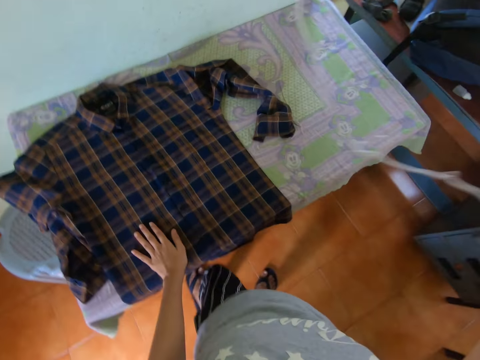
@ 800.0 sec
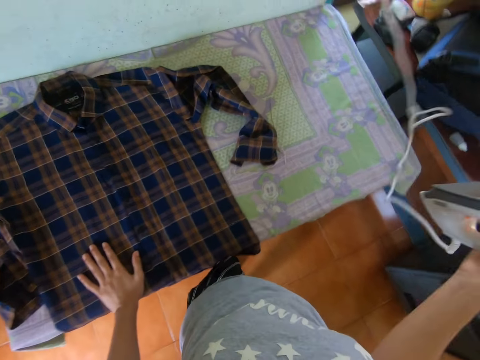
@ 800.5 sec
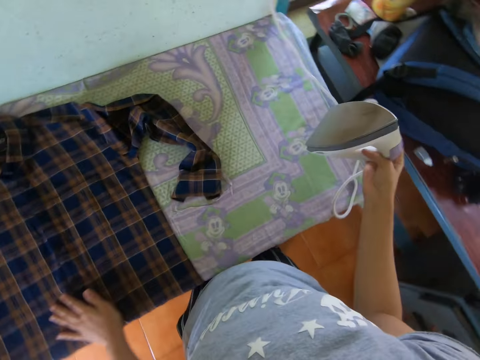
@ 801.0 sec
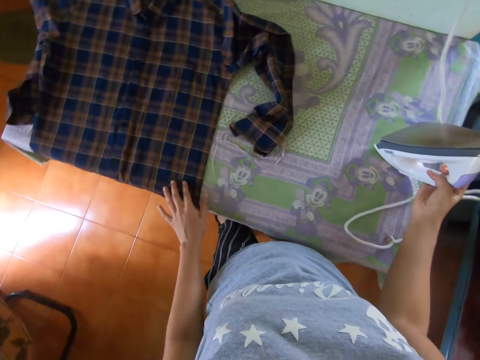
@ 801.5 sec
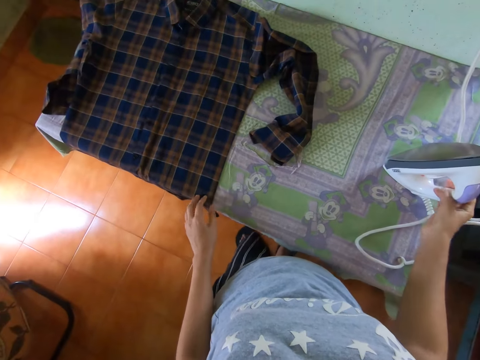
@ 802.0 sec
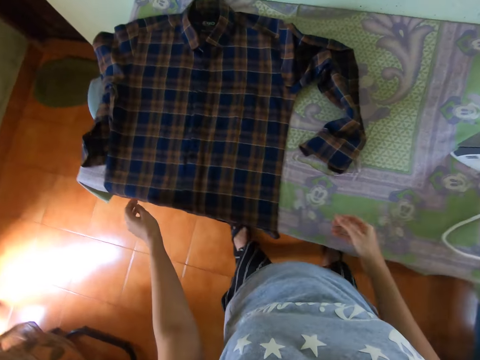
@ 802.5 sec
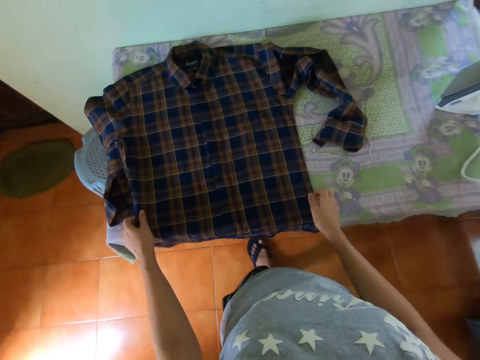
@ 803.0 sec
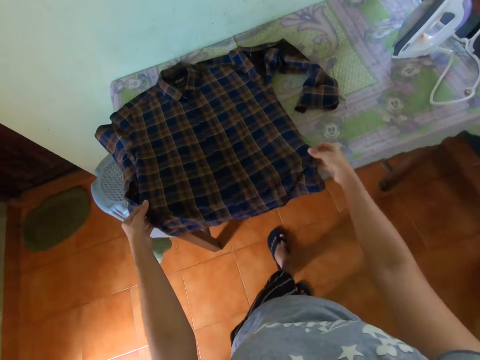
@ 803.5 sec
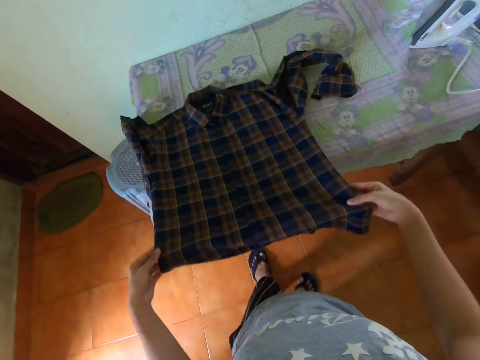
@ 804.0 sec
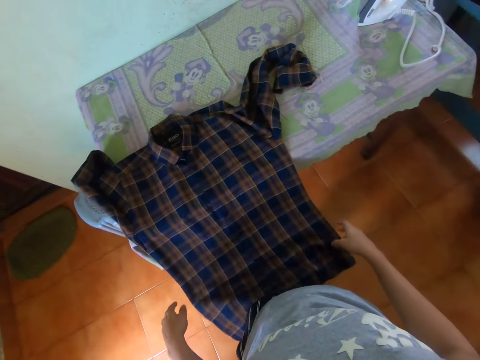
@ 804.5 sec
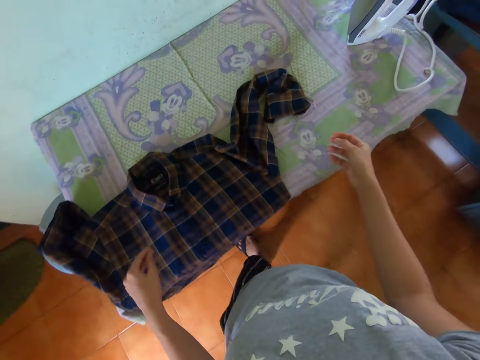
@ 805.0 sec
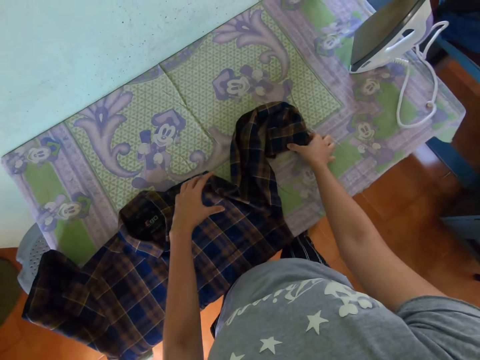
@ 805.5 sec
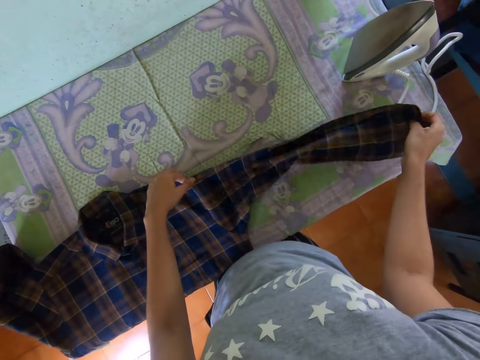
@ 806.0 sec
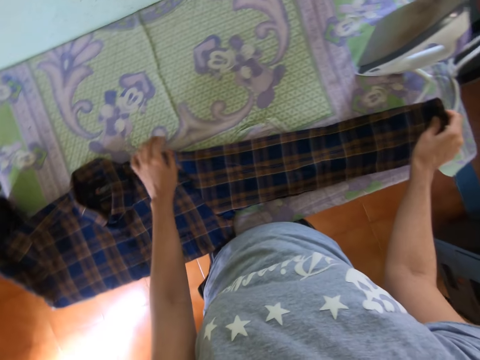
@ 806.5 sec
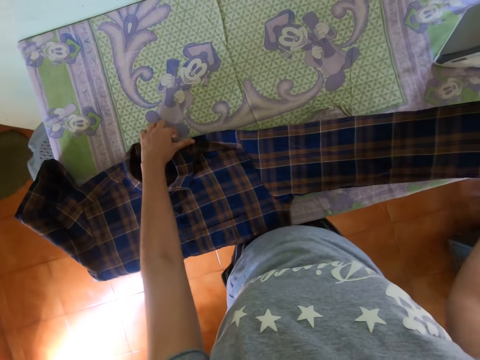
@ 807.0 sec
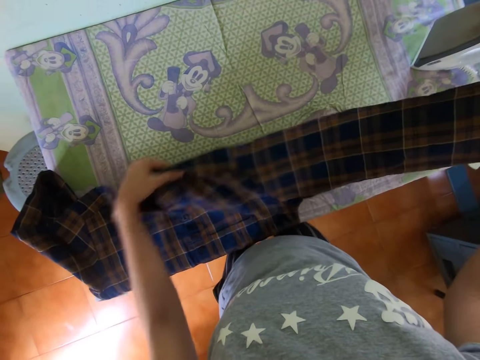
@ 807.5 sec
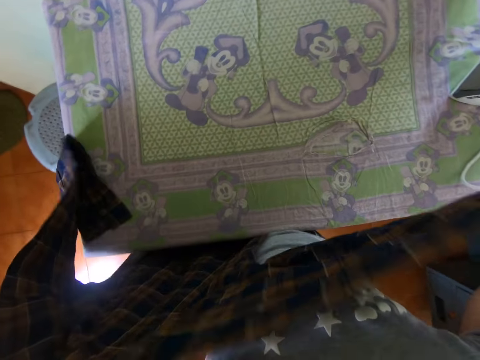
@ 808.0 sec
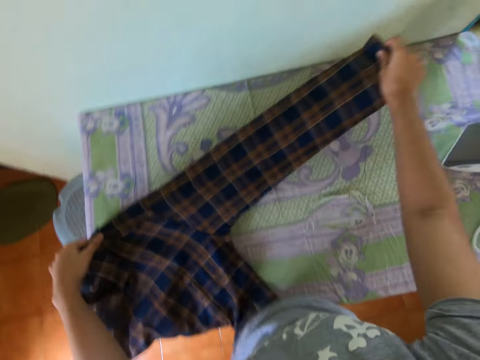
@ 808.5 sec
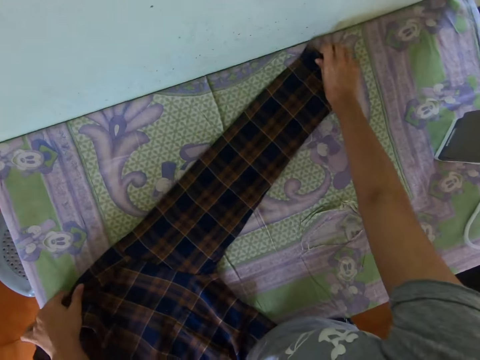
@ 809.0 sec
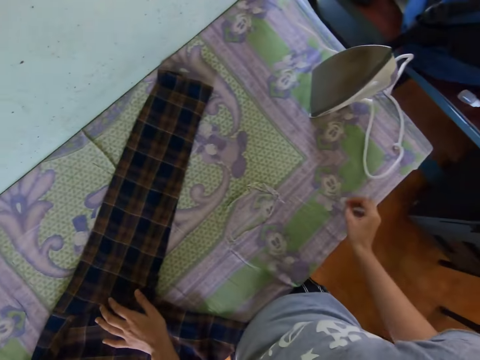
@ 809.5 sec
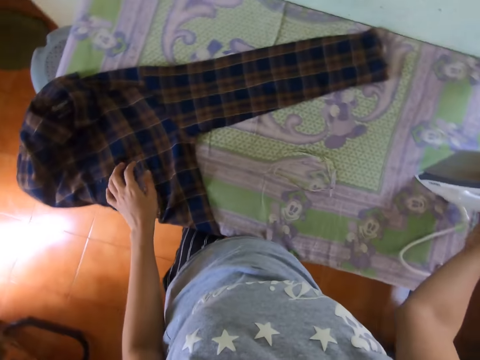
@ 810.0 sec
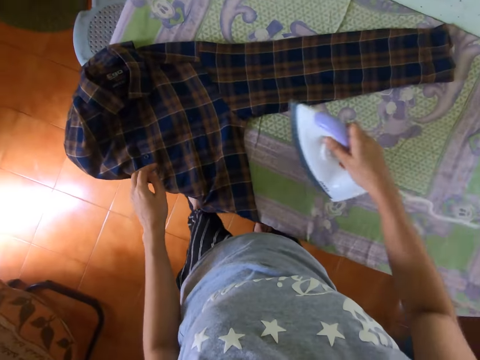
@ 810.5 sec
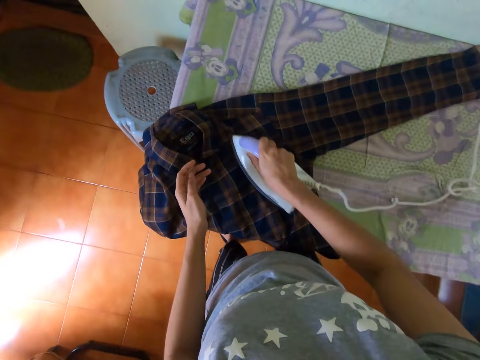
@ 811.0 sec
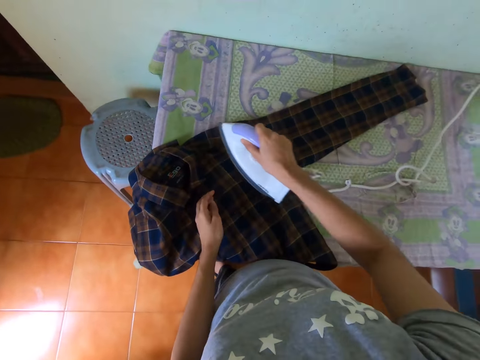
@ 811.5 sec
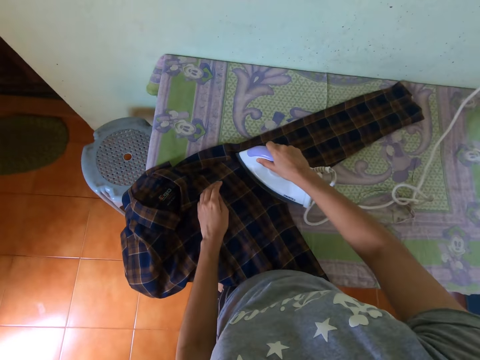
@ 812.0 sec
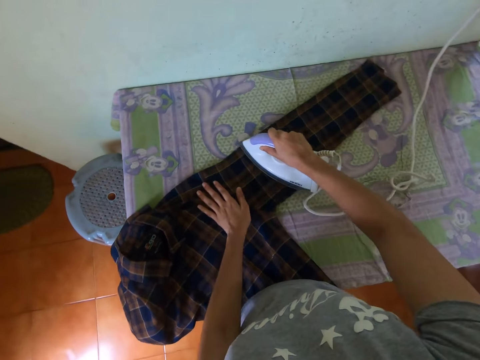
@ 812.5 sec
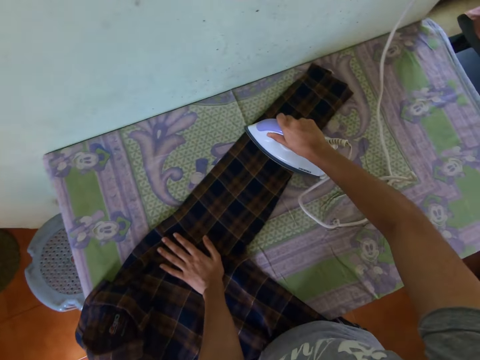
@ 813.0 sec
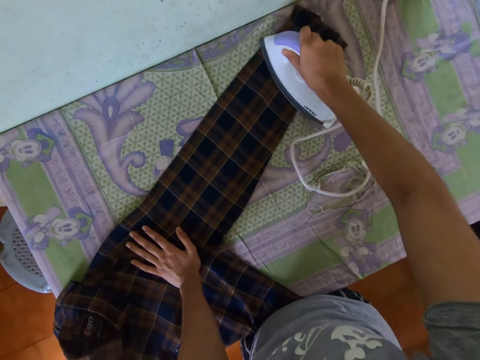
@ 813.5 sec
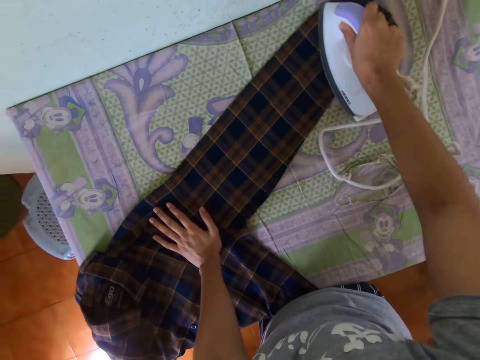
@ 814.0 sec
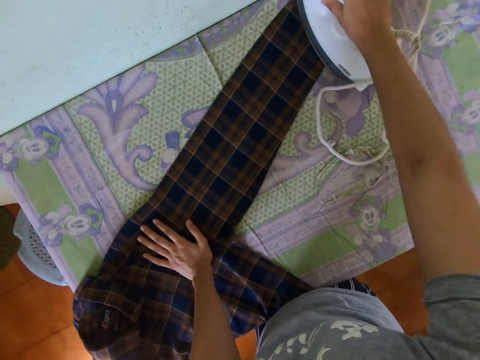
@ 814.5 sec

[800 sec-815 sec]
The camera wearer puts an iron box on the ironing board. They straighten a shirt. They hold the shirt. They pick up the iron box on the ironing board. They iron the shirt with the iron box.

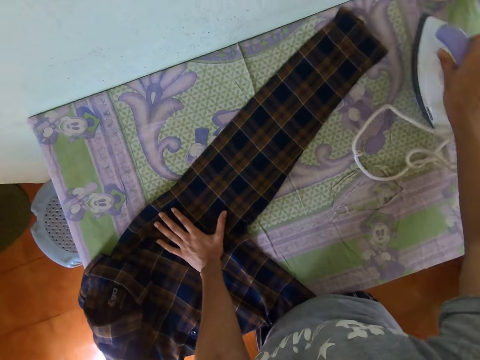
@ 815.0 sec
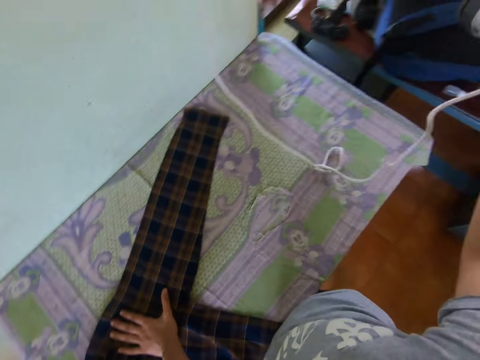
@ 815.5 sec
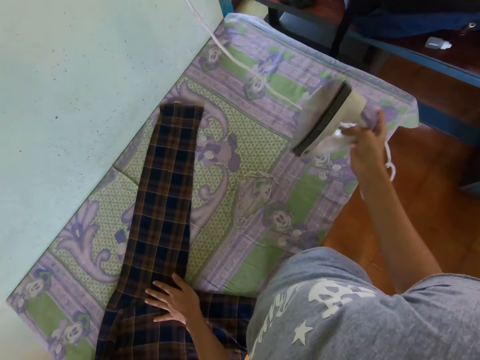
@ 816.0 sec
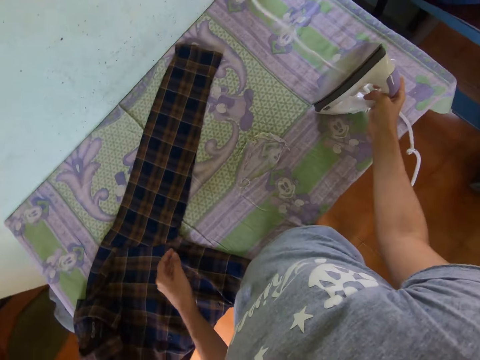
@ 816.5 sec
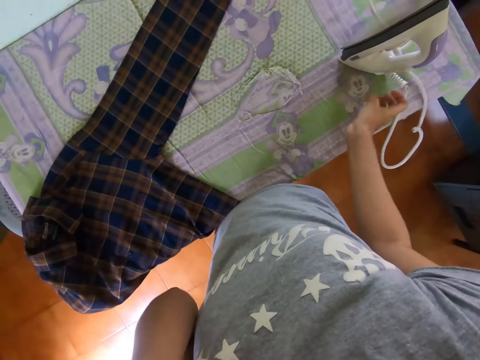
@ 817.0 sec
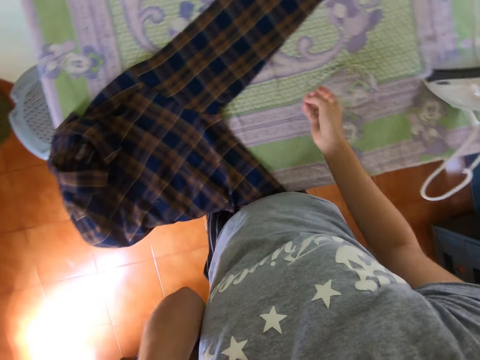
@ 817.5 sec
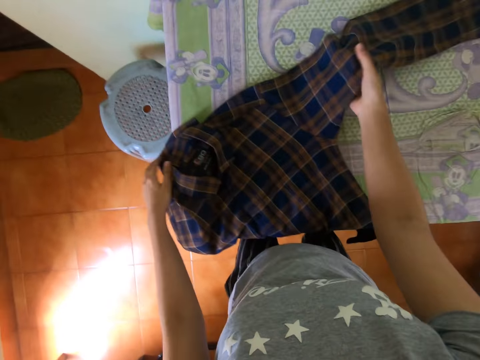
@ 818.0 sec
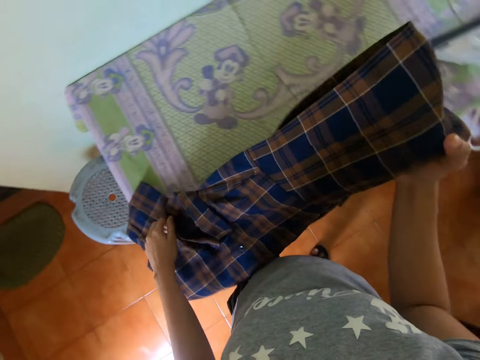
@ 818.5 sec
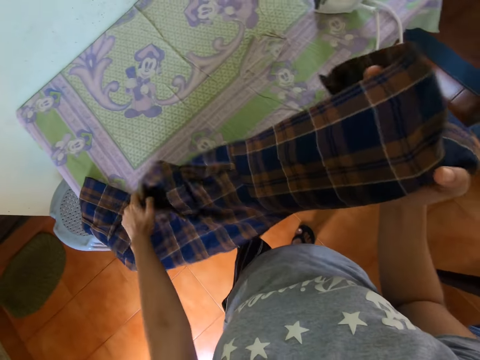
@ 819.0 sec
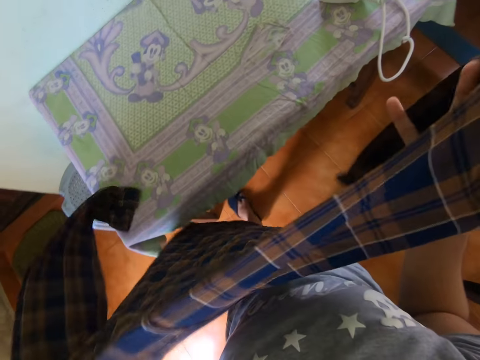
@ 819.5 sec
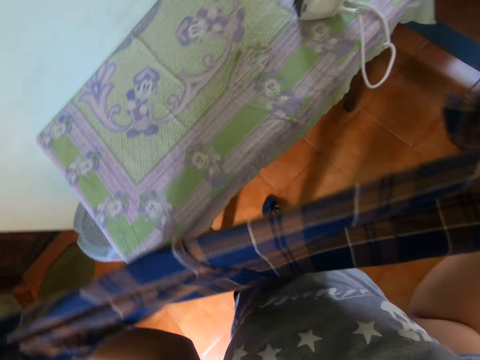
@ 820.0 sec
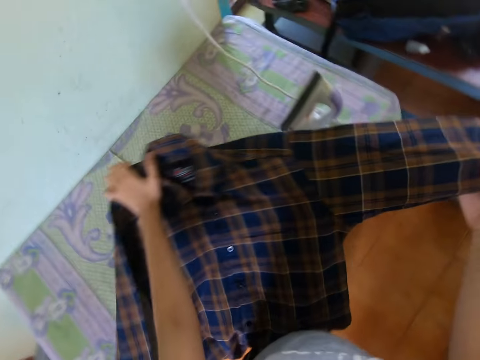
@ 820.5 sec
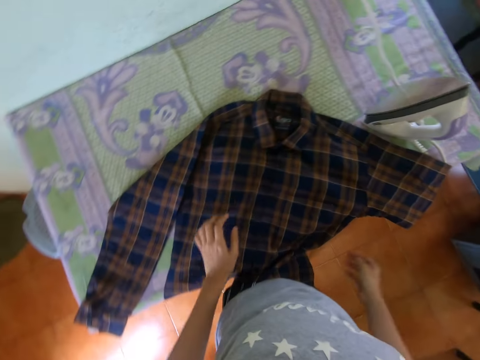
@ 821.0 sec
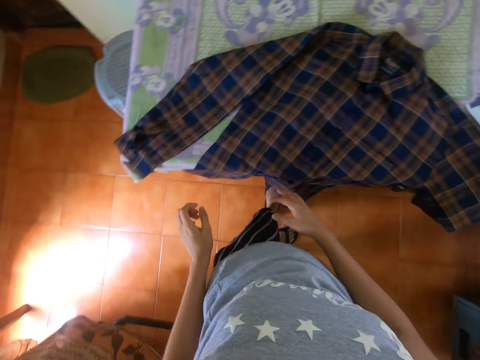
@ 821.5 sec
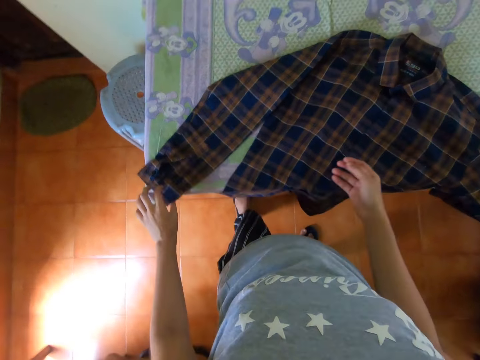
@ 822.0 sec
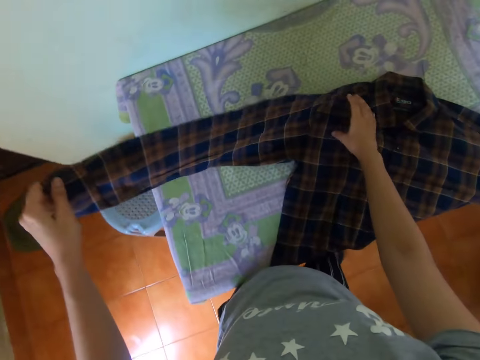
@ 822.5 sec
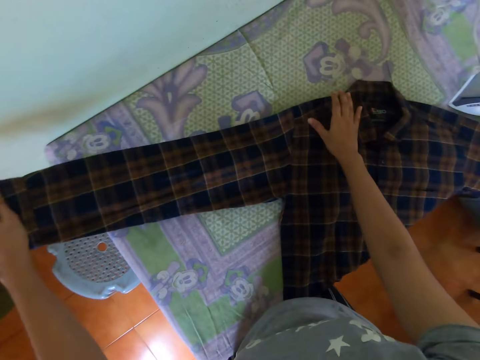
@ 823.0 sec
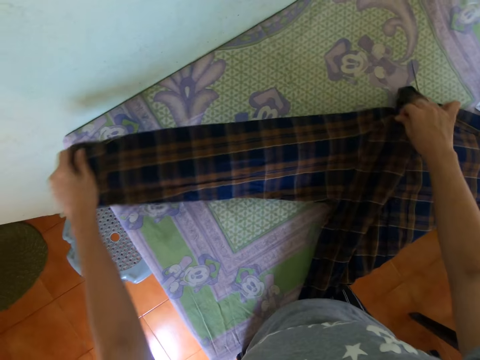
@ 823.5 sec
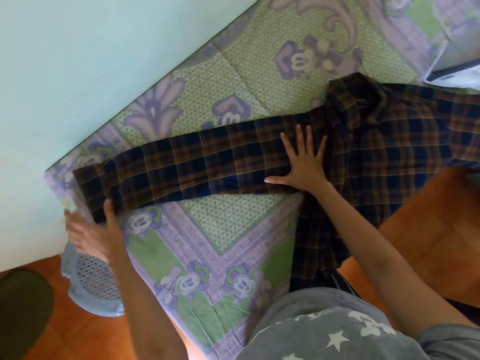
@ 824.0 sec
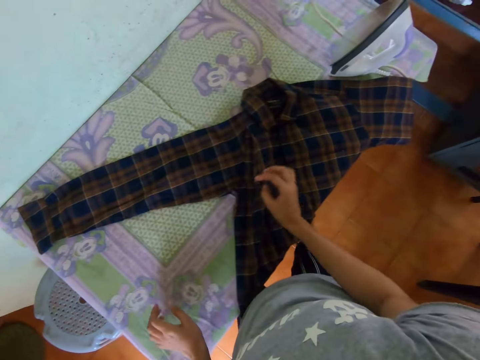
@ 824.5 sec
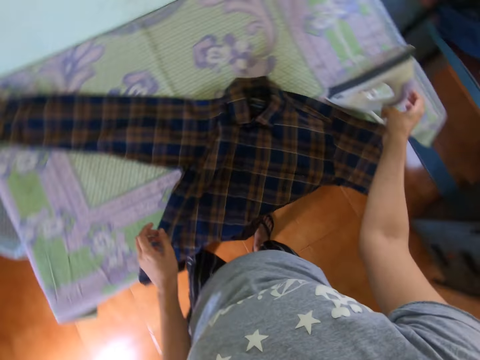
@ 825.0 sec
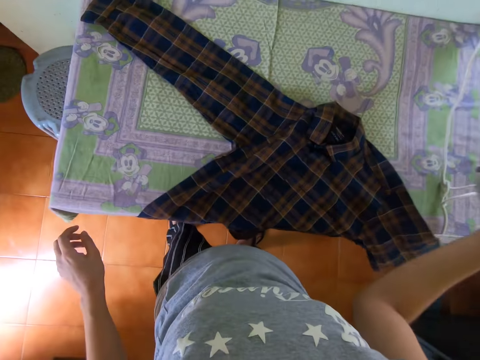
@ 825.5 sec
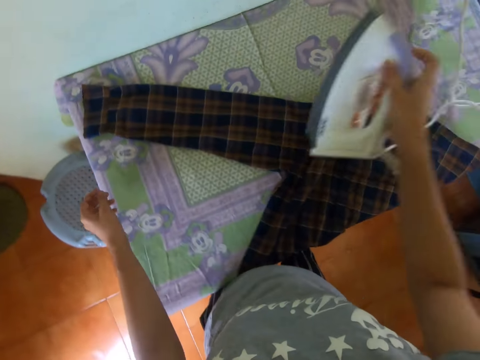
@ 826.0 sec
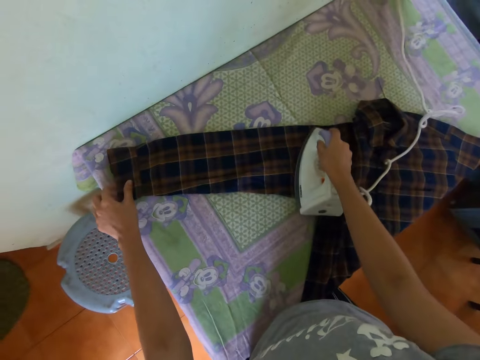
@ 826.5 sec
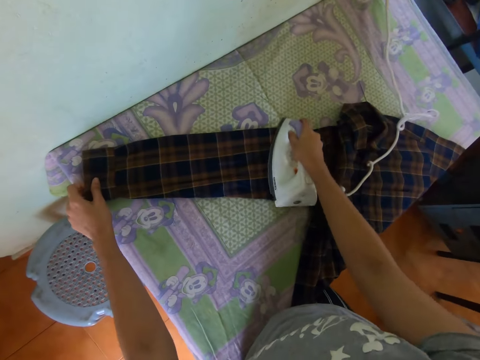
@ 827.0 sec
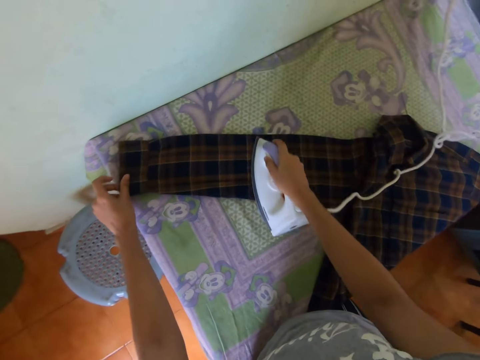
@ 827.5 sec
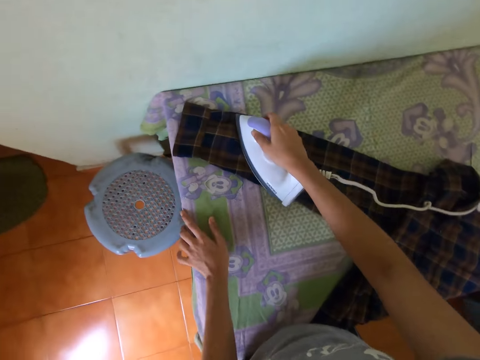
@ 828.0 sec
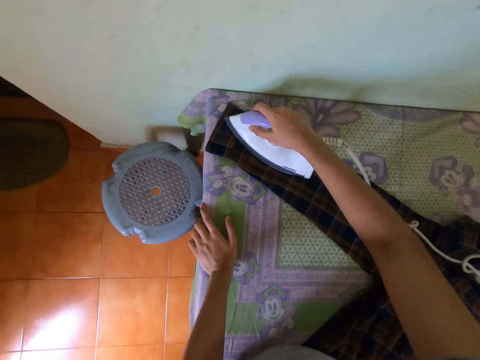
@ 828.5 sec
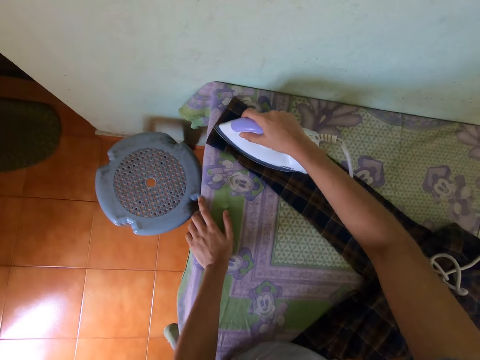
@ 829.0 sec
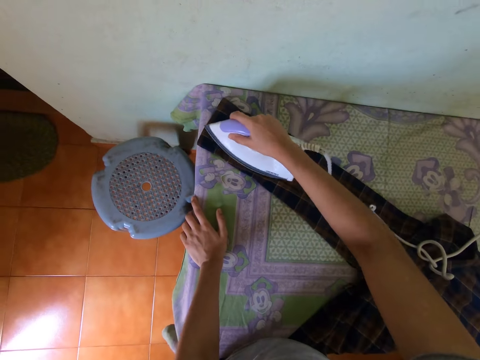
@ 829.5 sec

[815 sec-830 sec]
The camera wearer puts an iron box on the ironing board. They straighten a hand. They pick a shirt on the ironing board. They hold the shirt. They put the shirt on the ironing board. They straighten the shirt. They take the iron box from the table. They iron the cloth with the iron box.
